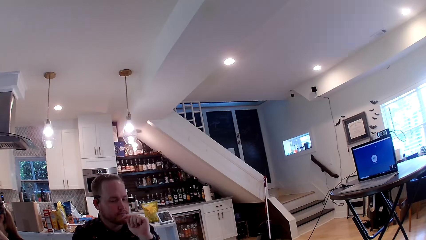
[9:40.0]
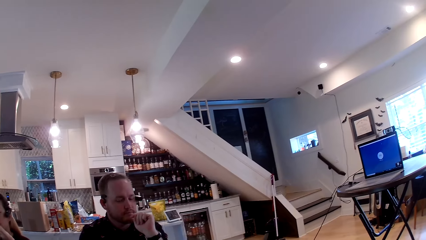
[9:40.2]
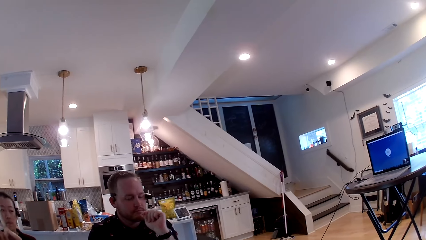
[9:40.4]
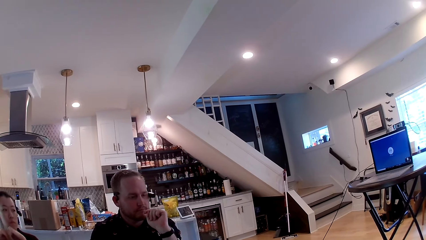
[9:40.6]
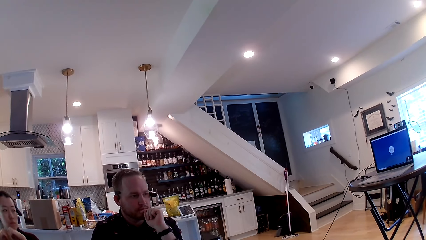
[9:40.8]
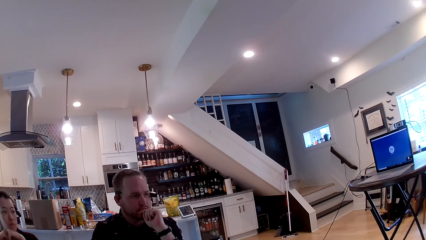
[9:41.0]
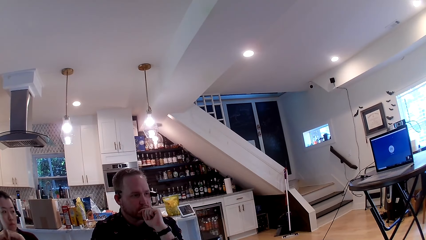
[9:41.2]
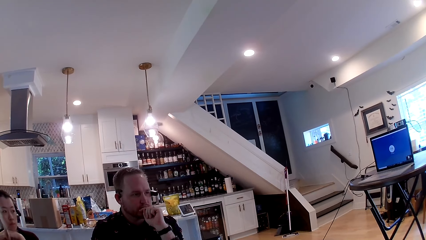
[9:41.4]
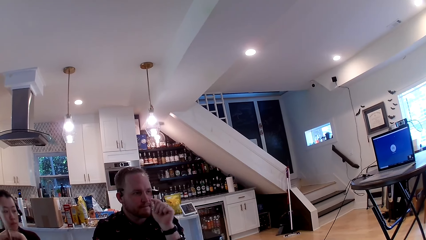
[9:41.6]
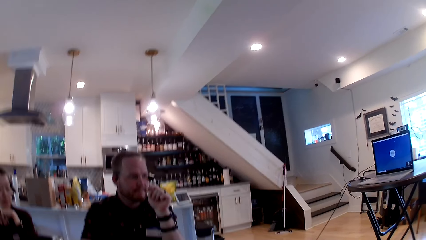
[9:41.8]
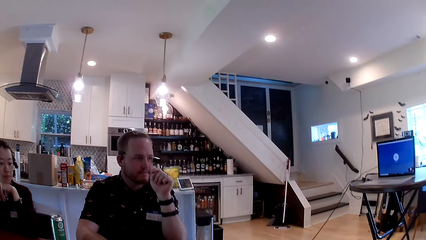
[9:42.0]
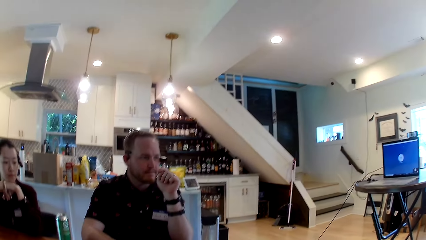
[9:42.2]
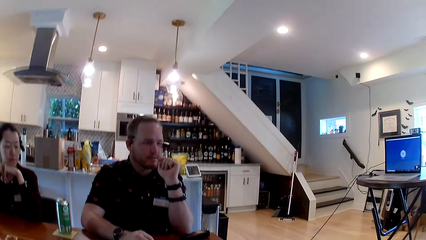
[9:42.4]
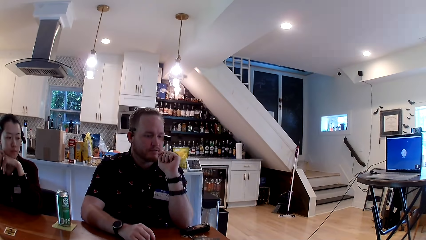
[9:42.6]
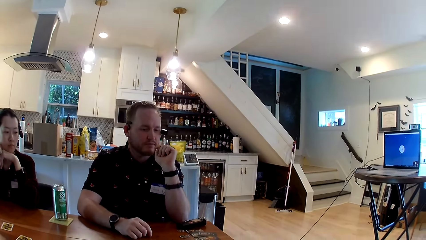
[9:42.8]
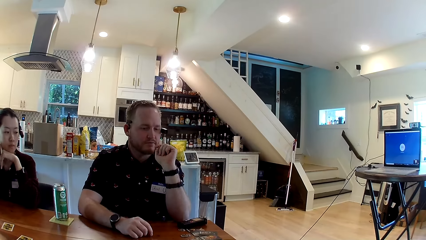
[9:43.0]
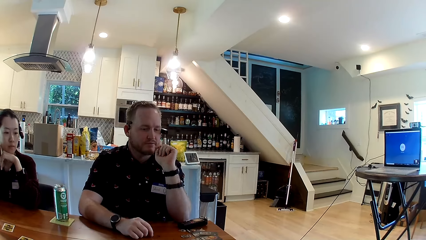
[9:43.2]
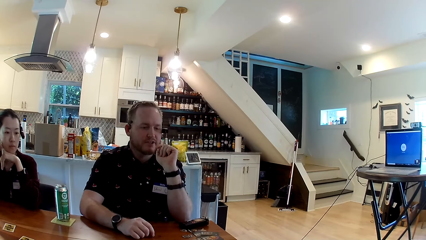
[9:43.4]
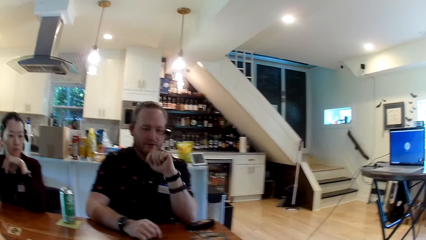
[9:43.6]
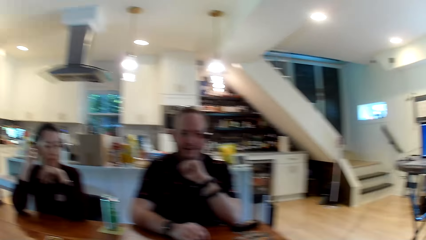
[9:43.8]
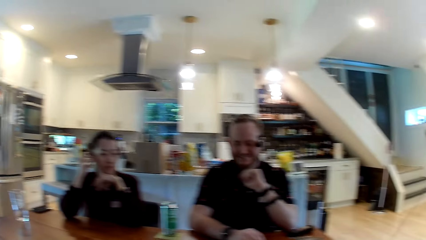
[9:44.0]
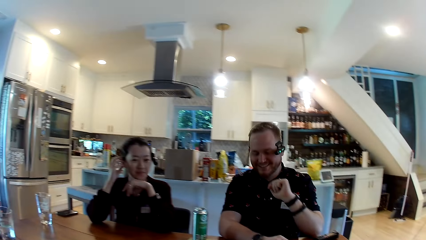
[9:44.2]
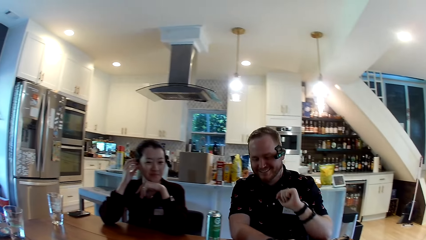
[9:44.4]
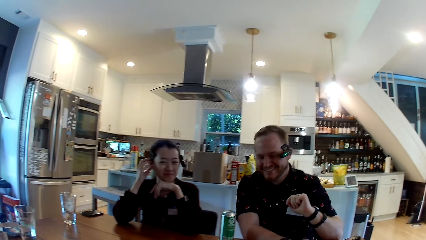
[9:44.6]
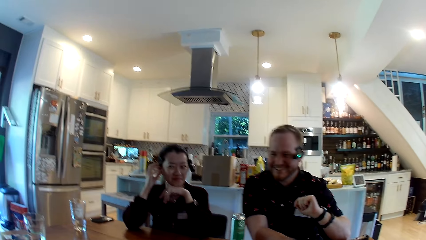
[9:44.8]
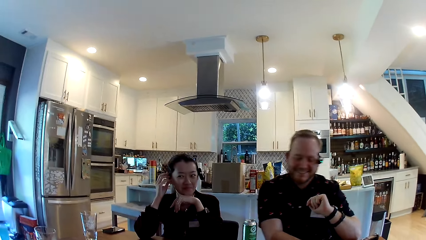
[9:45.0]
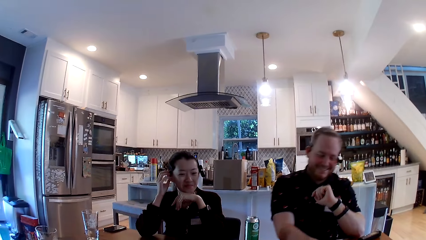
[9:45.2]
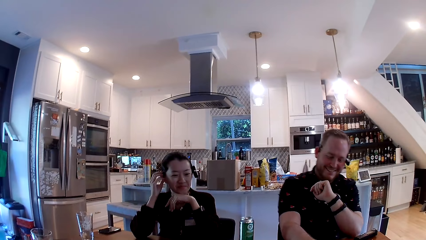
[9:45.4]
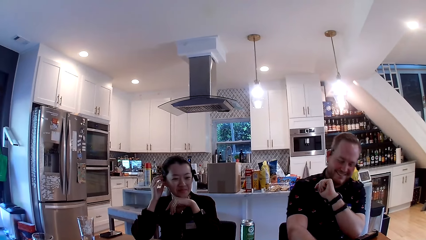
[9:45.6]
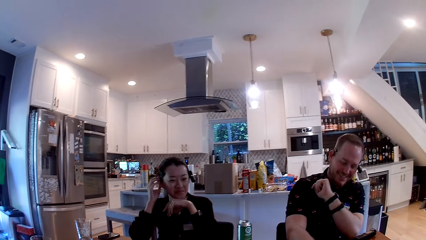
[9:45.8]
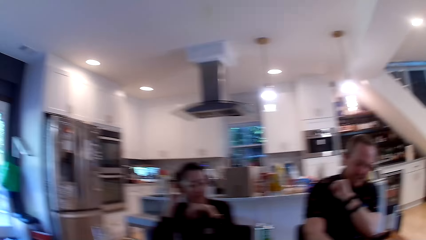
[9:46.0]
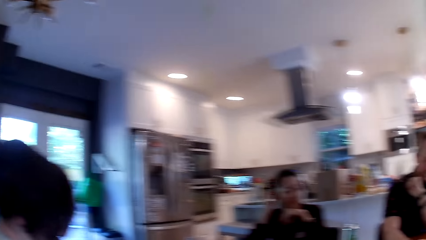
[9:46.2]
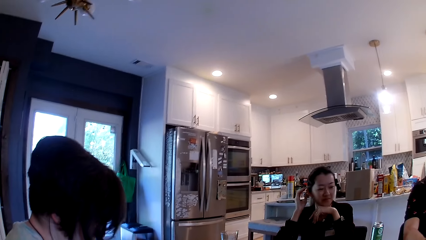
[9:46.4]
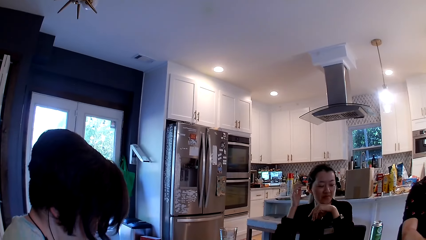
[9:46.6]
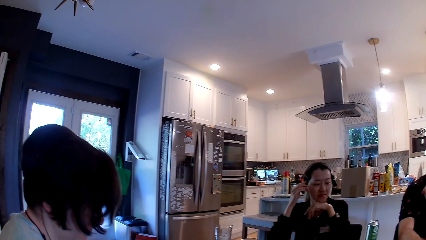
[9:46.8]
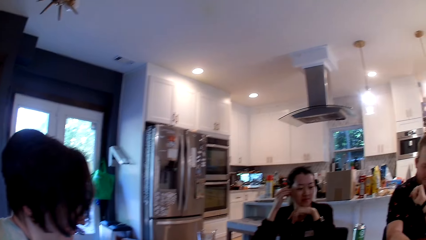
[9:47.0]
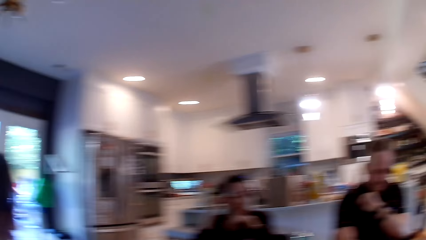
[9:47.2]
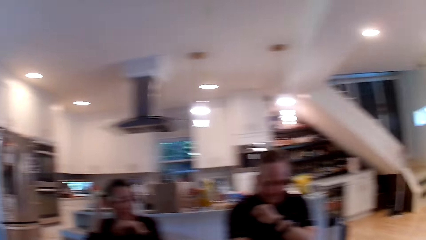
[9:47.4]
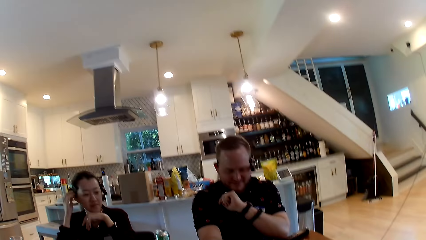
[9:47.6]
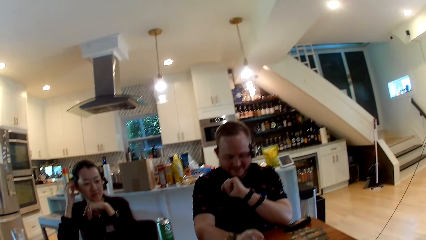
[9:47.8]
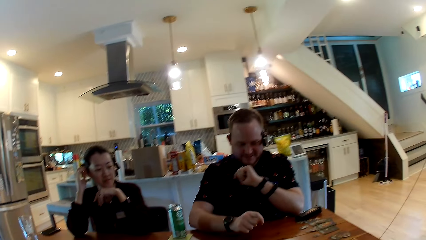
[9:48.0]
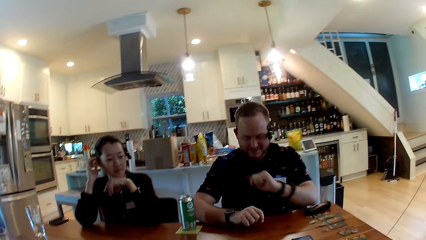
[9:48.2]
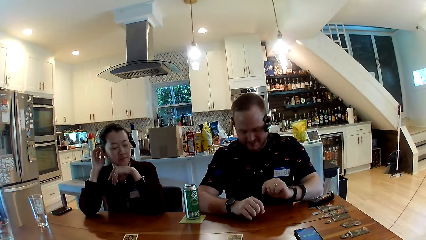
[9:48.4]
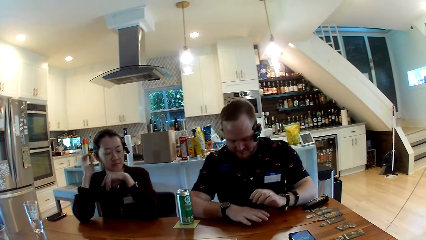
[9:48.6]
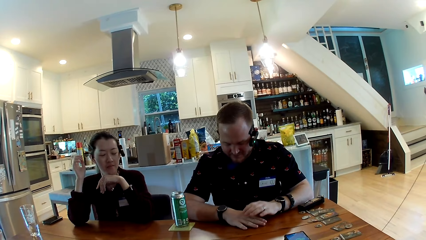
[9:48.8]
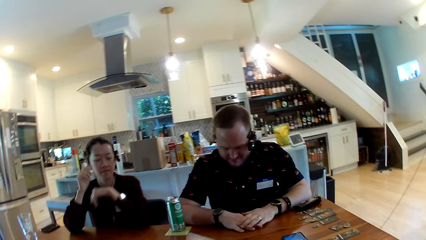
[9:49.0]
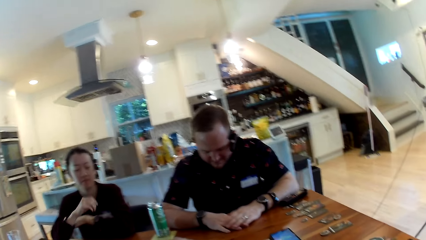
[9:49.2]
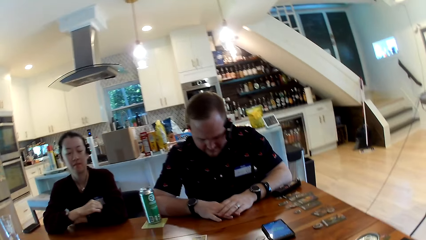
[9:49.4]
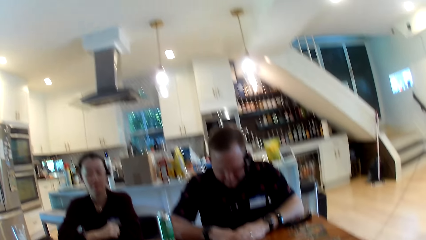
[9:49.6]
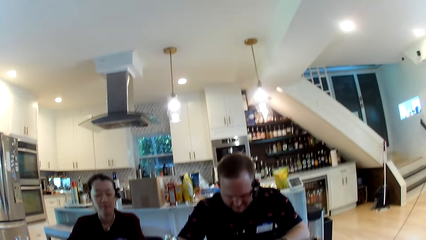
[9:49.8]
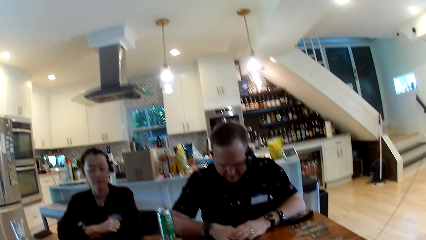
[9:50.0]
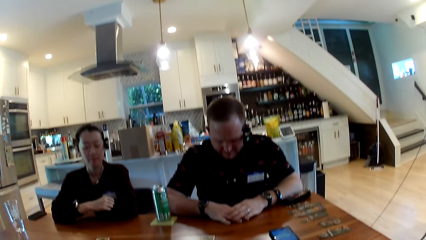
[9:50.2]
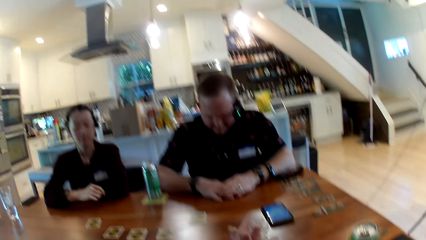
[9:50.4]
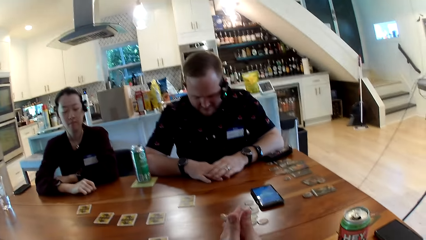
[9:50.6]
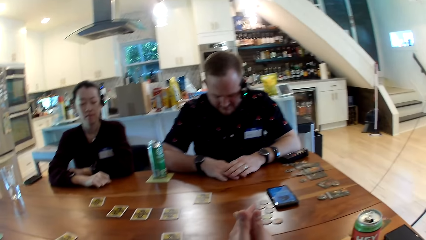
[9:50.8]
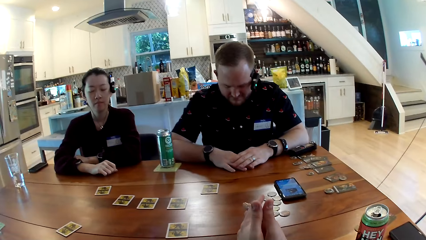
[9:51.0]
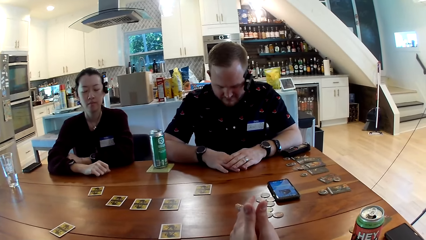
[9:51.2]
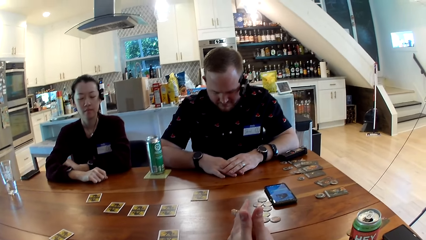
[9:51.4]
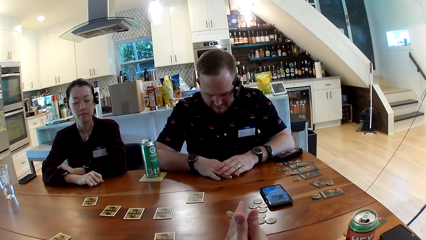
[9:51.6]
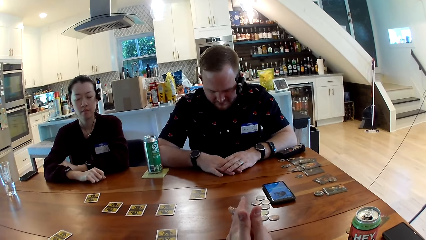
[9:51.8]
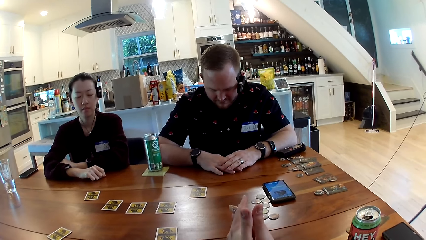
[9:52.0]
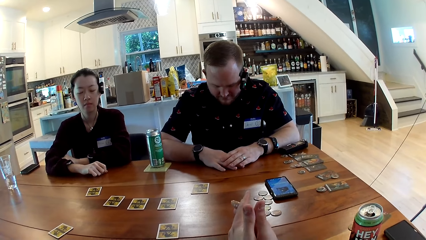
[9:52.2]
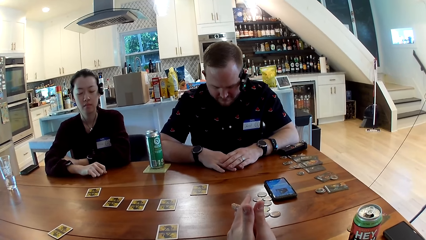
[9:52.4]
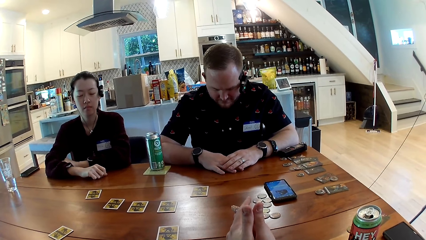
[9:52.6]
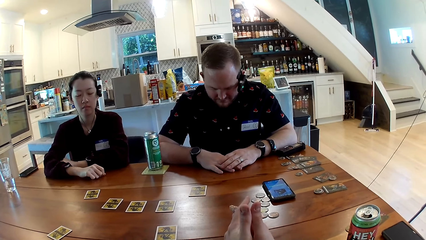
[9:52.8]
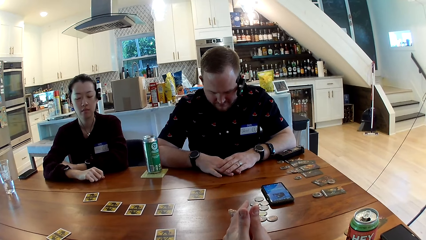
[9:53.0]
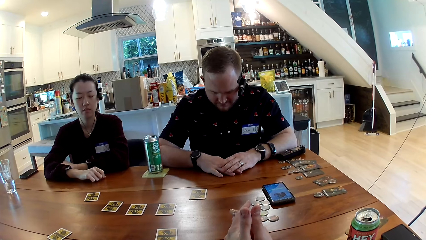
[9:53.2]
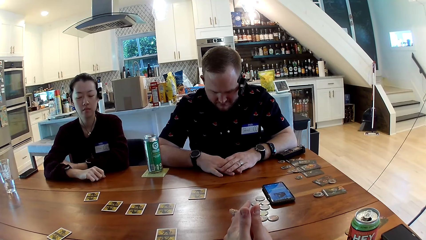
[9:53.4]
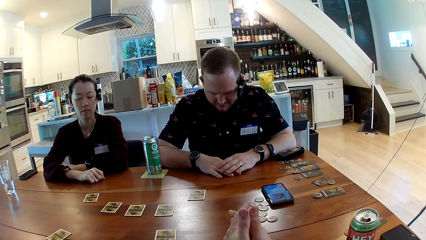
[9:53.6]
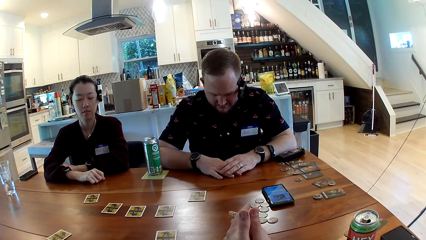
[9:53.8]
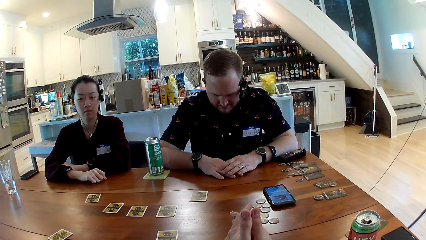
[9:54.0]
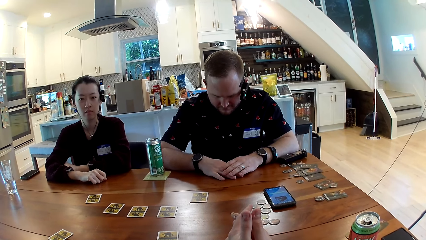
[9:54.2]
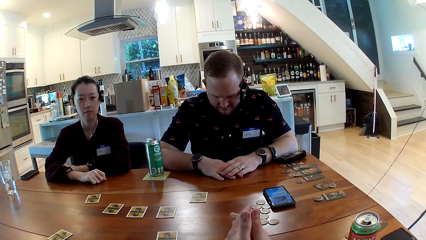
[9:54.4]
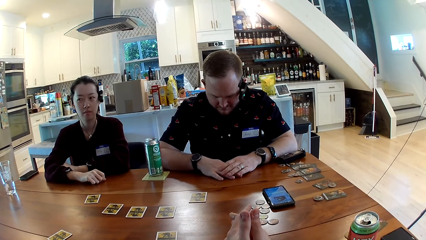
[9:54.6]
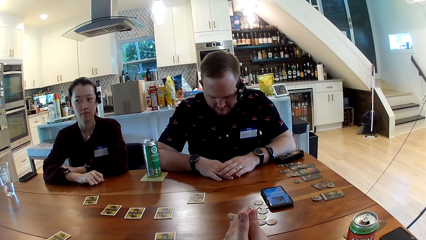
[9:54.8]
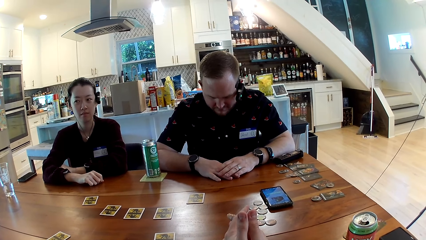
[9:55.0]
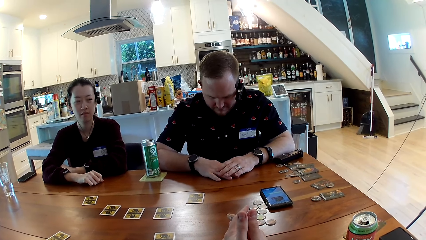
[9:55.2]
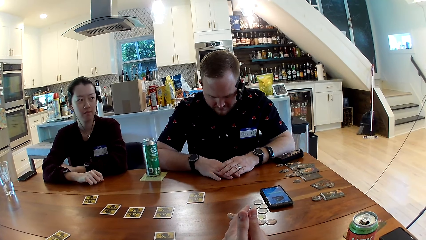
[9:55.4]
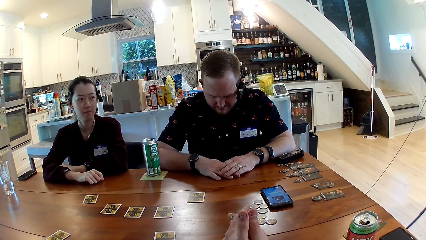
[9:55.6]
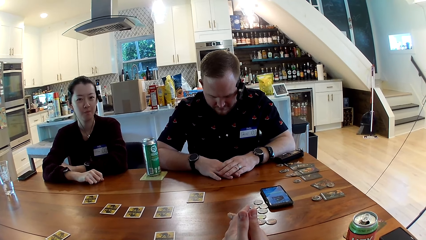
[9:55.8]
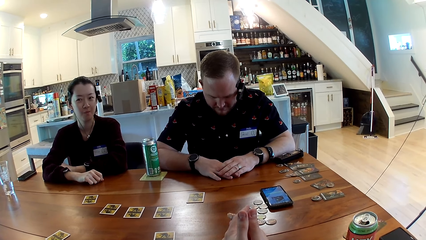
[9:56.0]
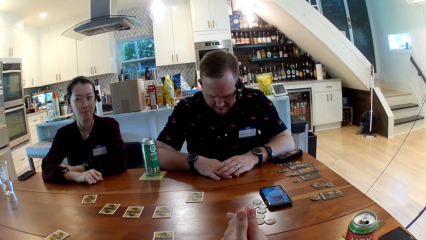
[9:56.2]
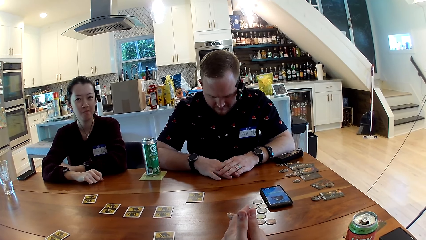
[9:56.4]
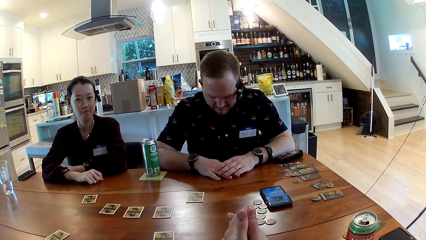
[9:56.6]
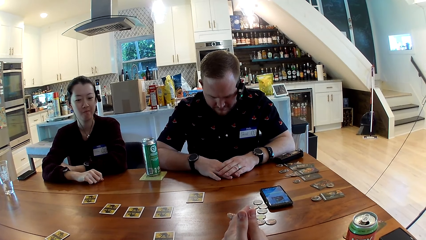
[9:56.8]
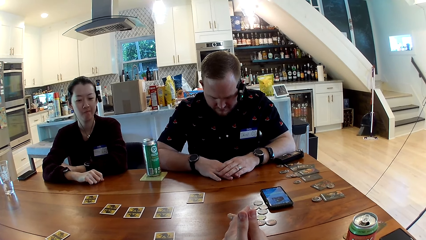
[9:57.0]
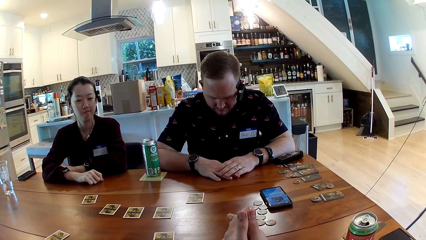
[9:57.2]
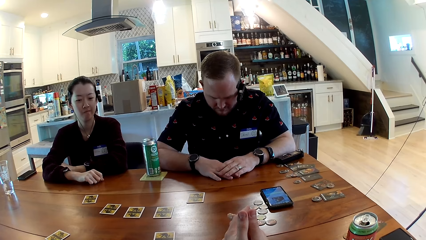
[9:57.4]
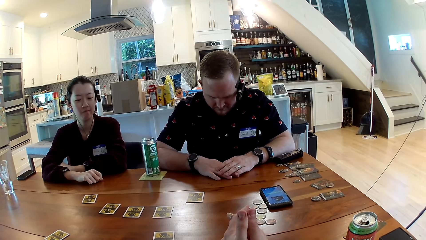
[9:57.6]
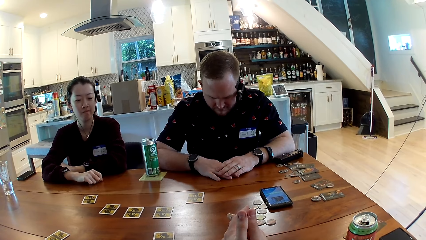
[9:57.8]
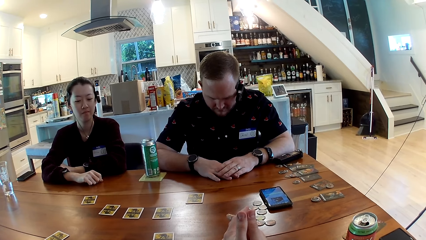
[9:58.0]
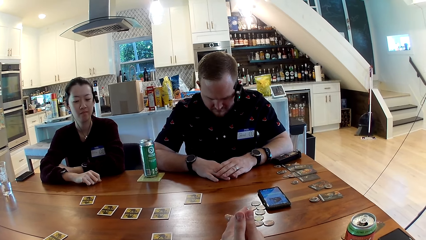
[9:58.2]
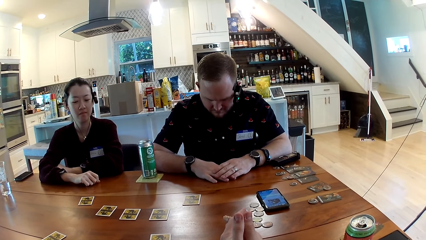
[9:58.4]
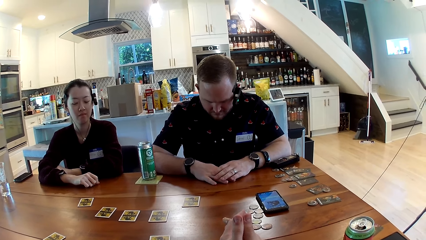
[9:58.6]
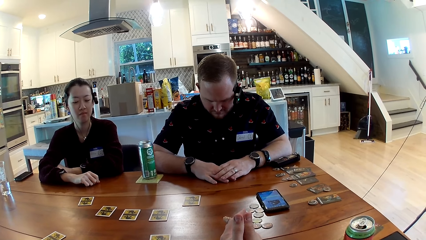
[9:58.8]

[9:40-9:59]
A person holds the headphones.
